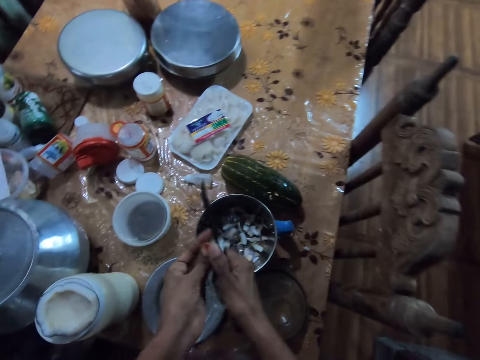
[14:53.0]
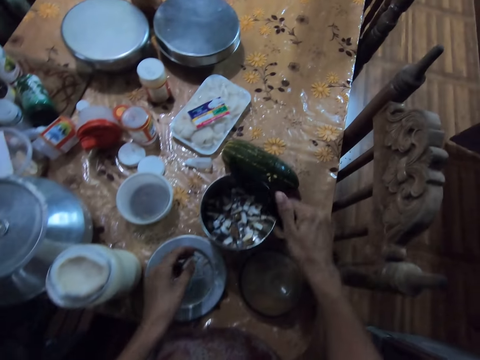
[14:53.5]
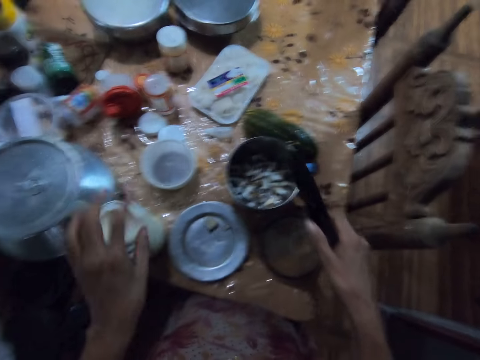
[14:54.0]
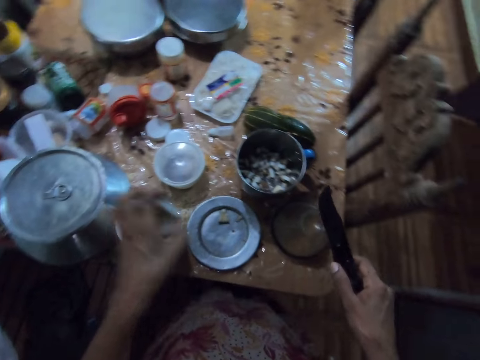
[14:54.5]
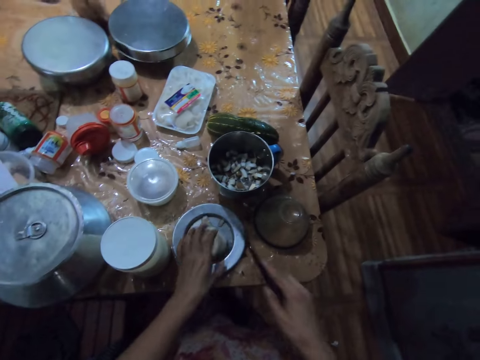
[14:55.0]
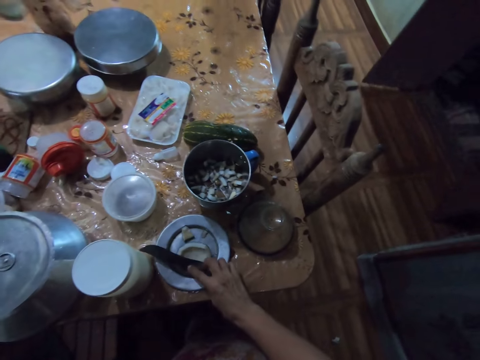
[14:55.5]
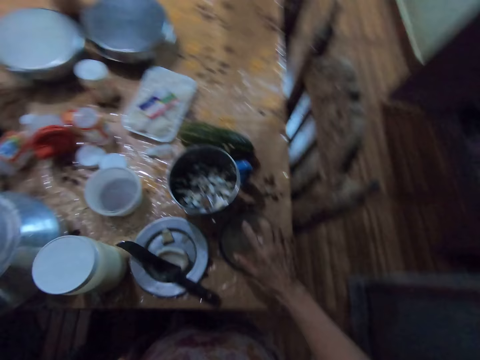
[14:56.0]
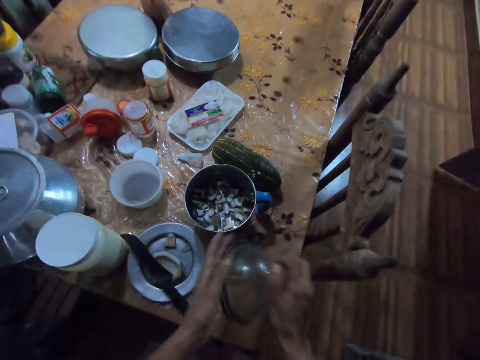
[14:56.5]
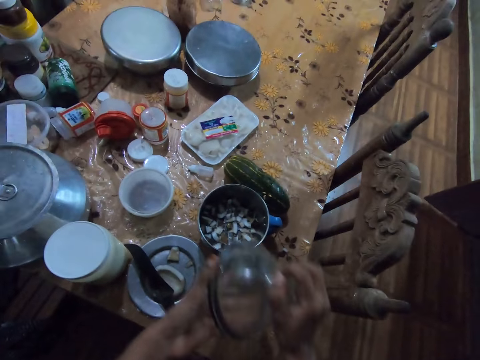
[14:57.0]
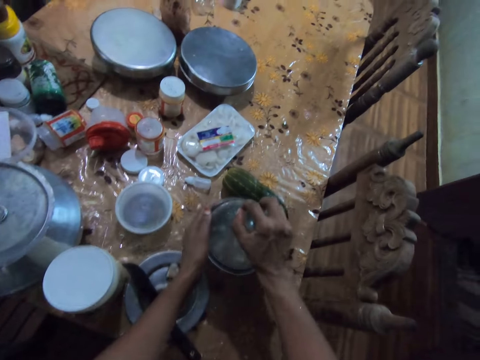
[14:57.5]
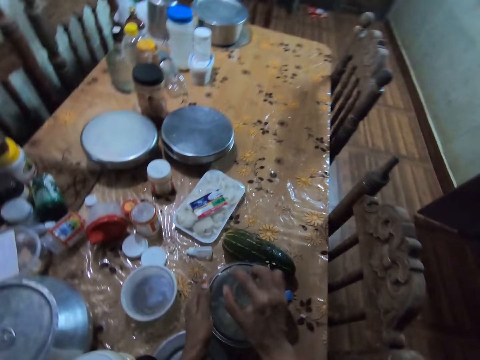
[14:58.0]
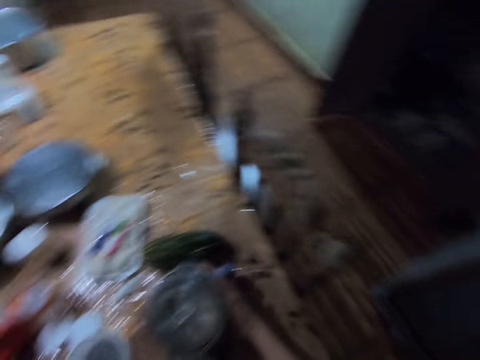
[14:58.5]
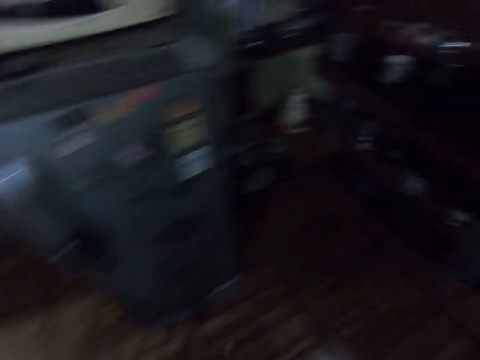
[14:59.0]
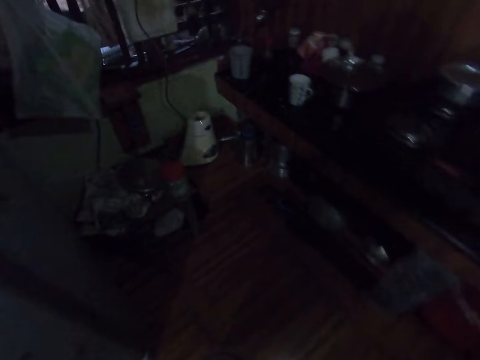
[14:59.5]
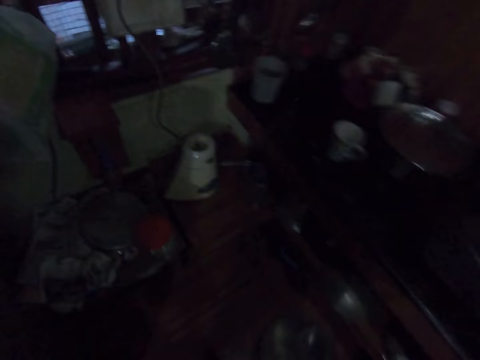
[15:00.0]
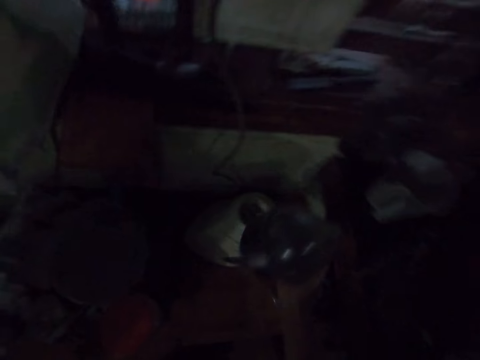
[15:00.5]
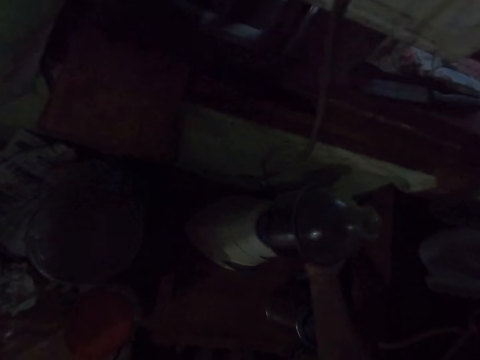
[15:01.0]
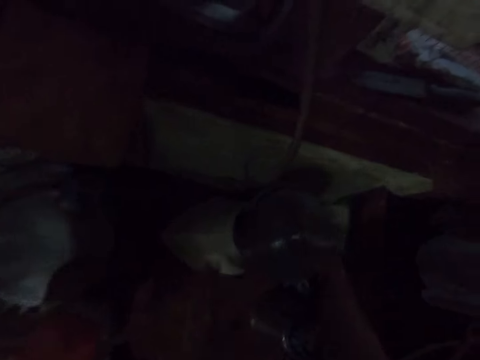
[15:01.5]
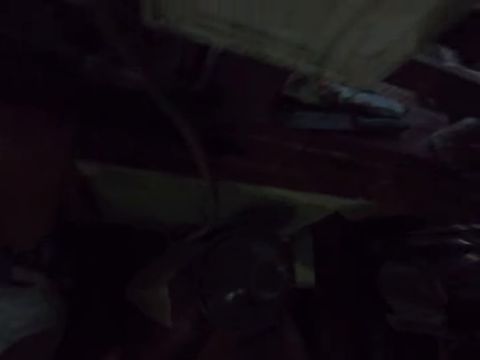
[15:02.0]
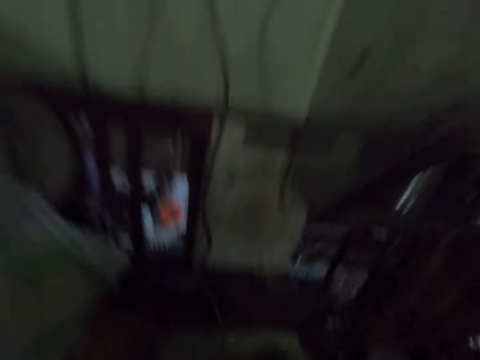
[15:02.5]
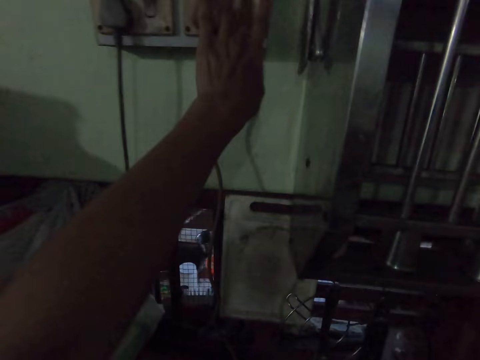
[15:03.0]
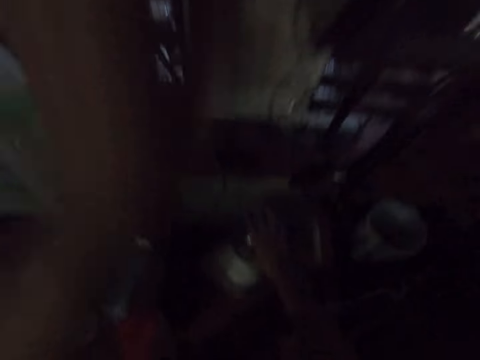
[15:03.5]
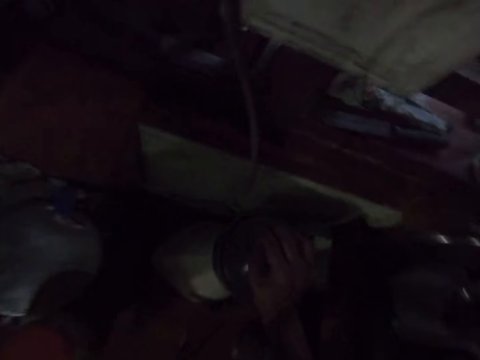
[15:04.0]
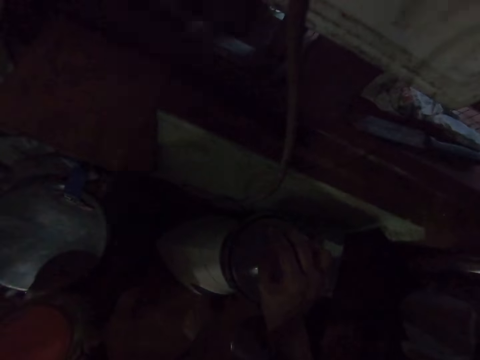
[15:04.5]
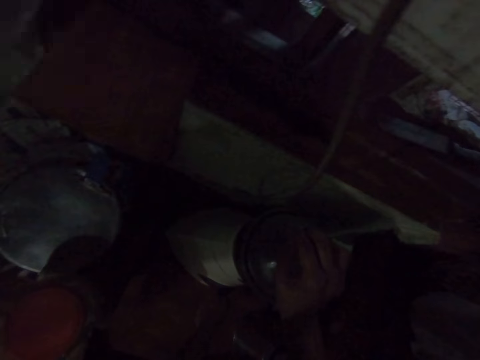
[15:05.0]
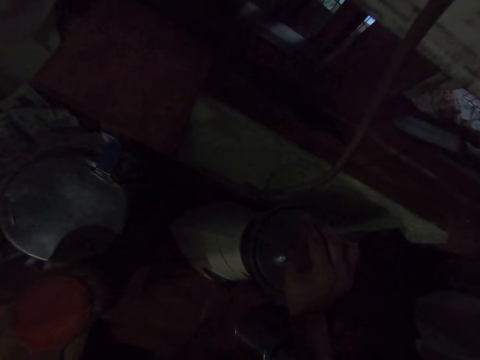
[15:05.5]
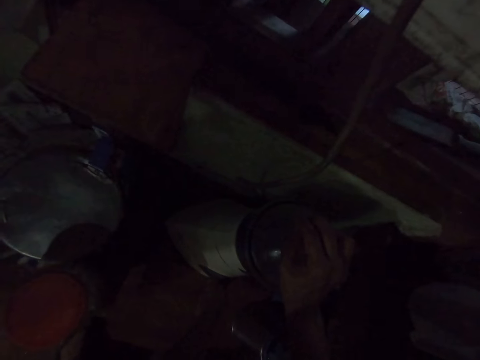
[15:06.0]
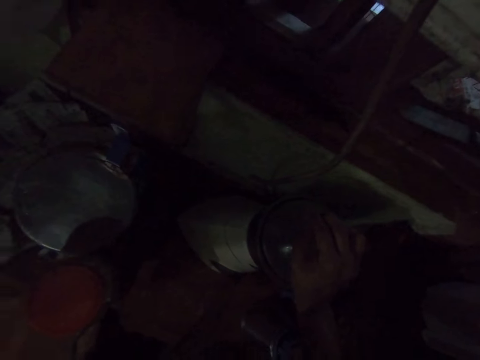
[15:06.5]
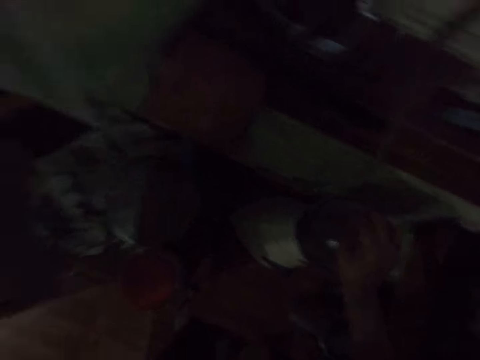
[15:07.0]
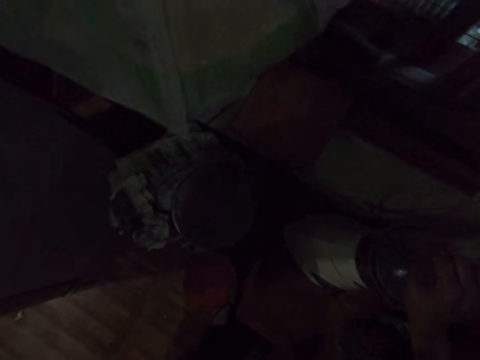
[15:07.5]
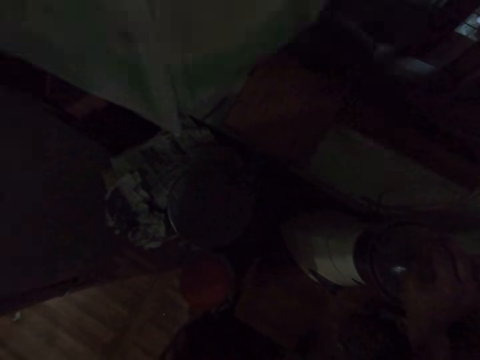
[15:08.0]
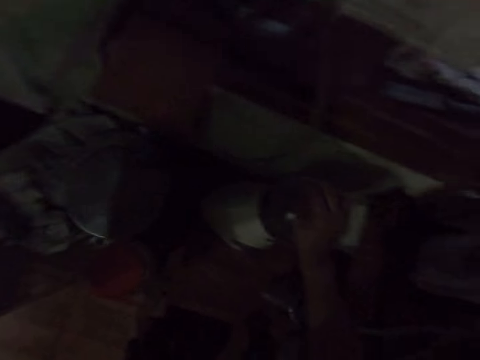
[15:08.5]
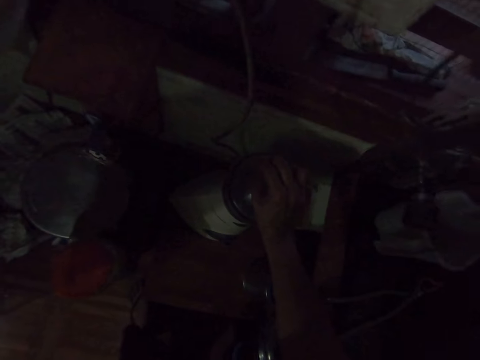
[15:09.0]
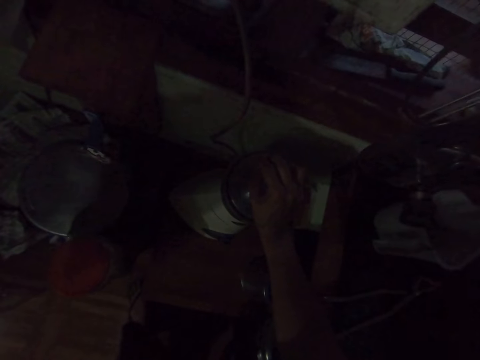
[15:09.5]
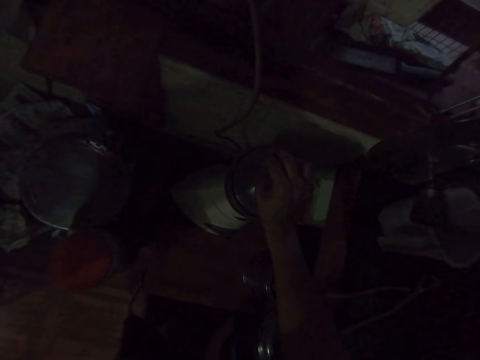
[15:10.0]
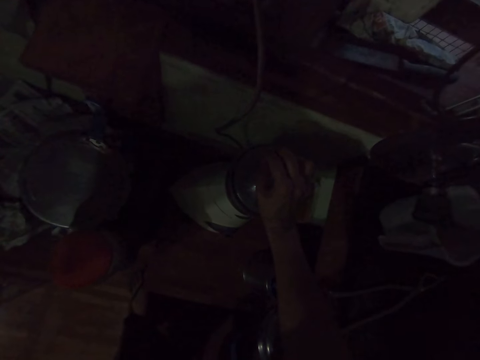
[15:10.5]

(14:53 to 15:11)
The camera wearer drops the piece of coconut on the plate on the dining table with her left hand. She opens something. She picks the piece of coconut from the plastic on the dining table with her left hand. She drops the piece of coconut on the plate with her left hand. She drops the knife on the plate with her right hand. She picks the cover of the blender cup from the dining table with both hands. She covers the blender cup on the dining table with both hands. She picks the blender cup on the dining table with both hands. She drops the blender cup on the blender machine with her right hand. She switches on a socket on the wall with her left hand. She touches something on the wall. She holds the blending machine with both hands.

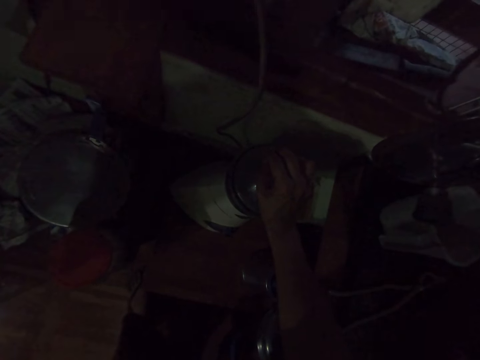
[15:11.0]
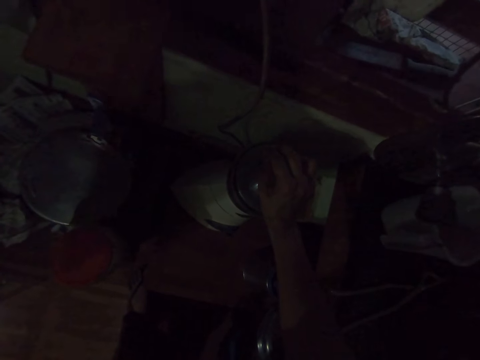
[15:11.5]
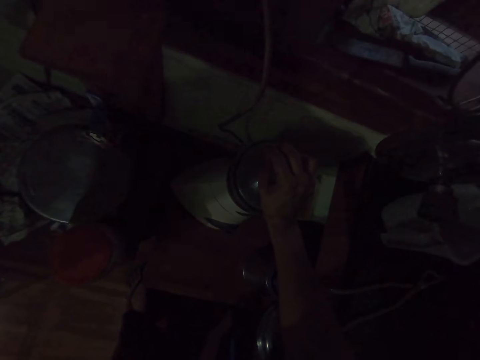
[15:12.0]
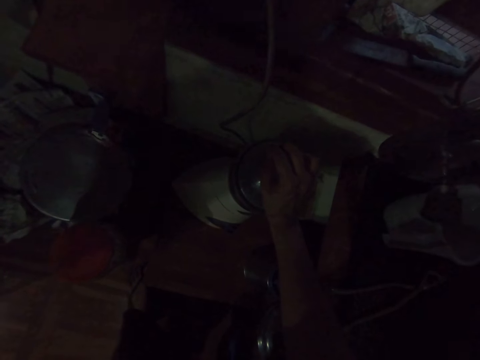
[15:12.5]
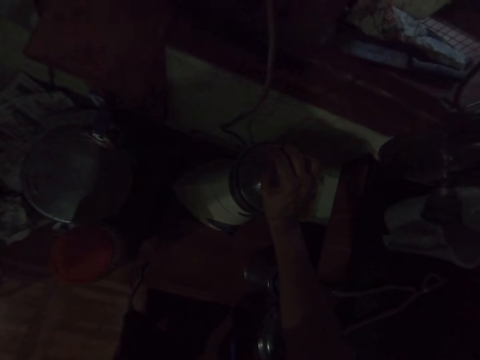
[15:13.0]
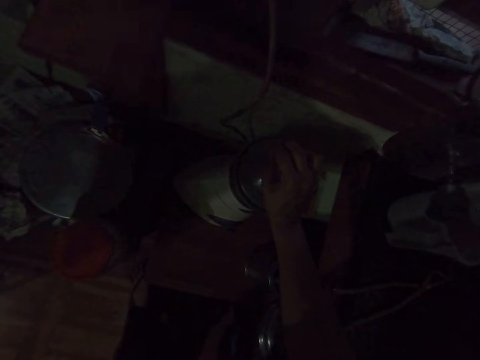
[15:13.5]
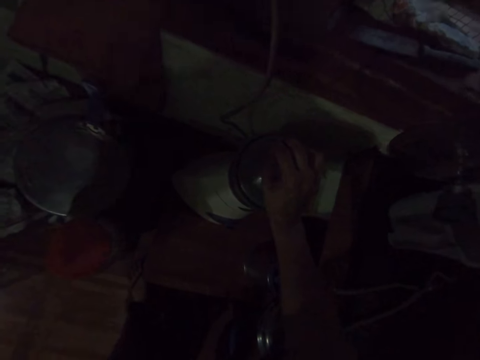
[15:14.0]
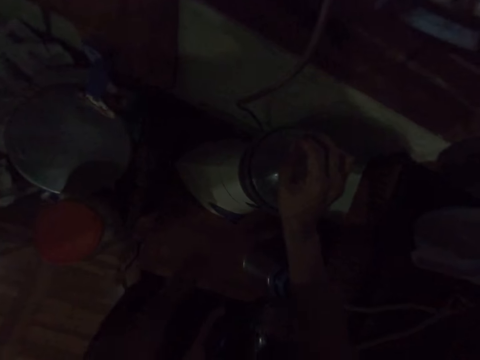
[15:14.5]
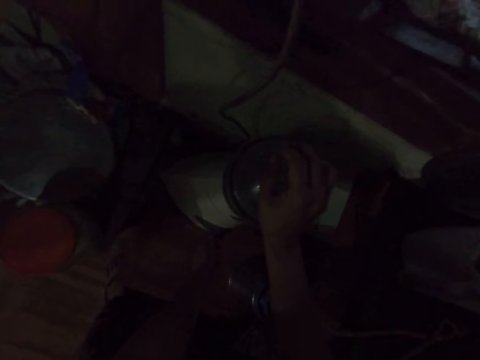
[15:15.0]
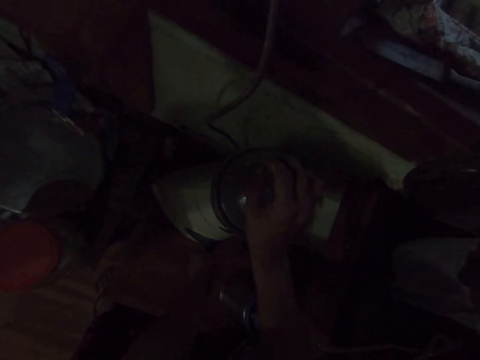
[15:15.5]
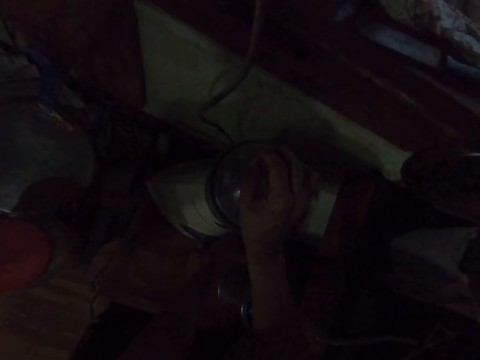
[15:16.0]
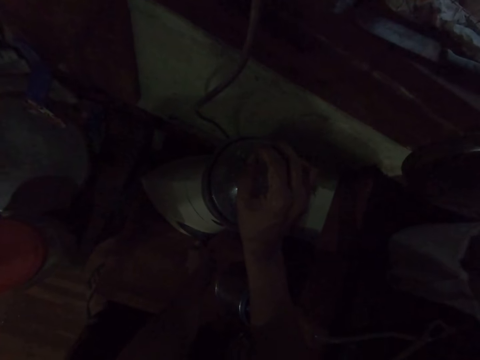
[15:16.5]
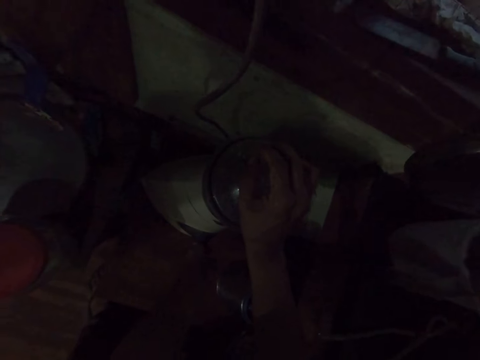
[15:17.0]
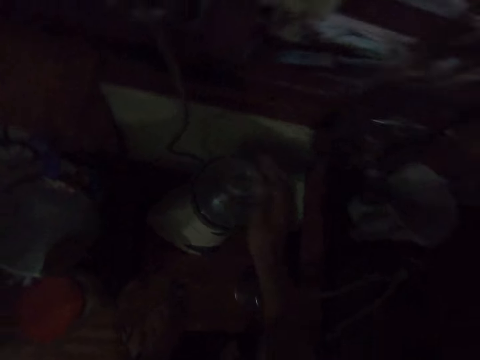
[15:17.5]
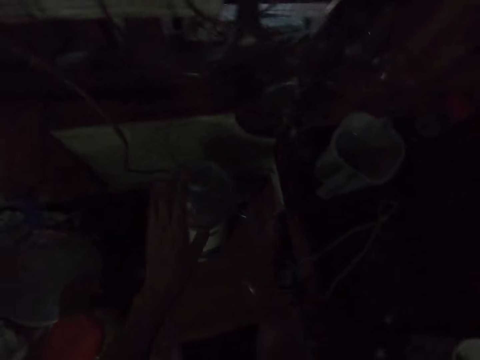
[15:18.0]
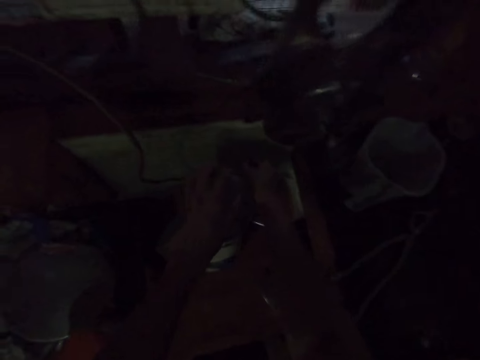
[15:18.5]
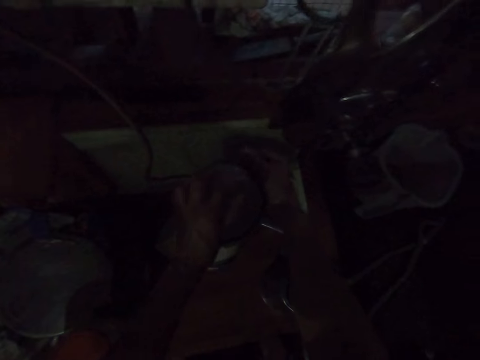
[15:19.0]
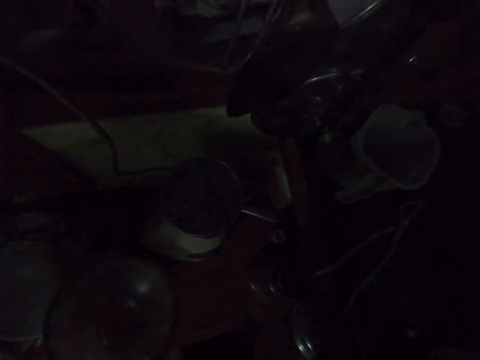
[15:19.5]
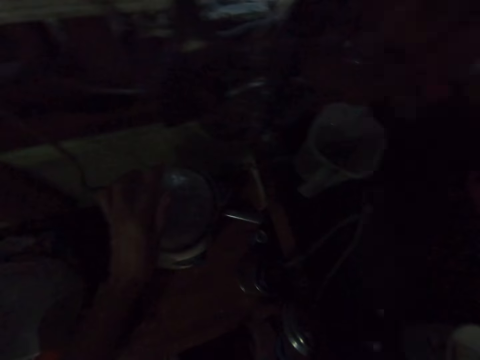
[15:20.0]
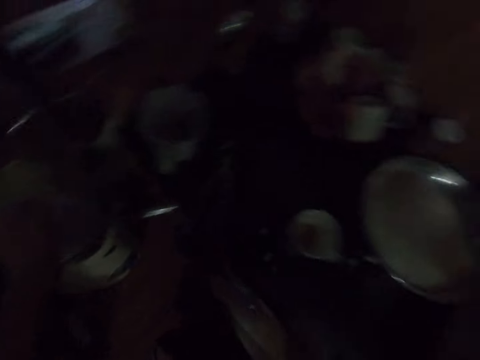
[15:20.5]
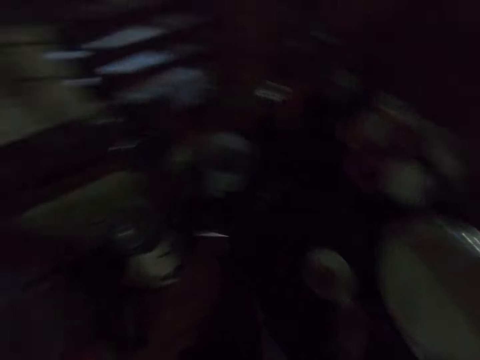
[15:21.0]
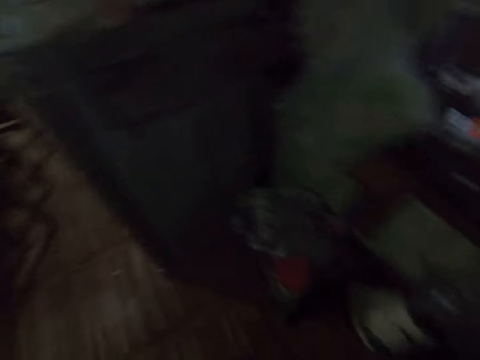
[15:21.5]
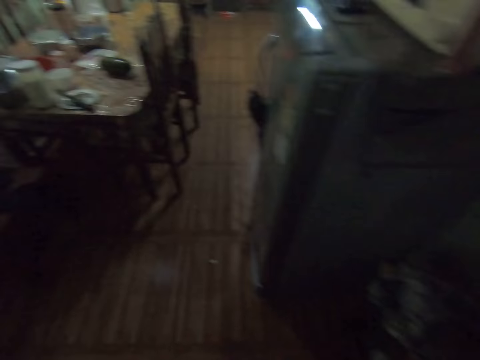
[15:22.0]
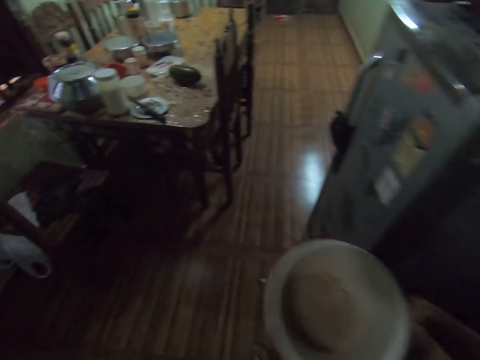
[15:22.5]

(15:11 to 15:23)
The camera wearer regulates something with her left hand. She opens the cover of the blender cup with her left hand. She closes the cover of the blender cup with her left hand. She picks up a cup of tea from a table with her right hand.
